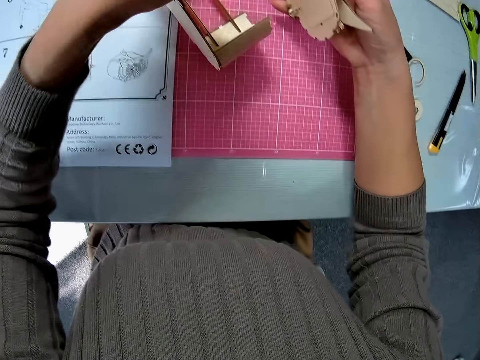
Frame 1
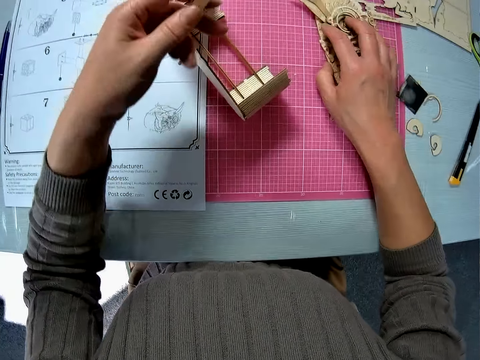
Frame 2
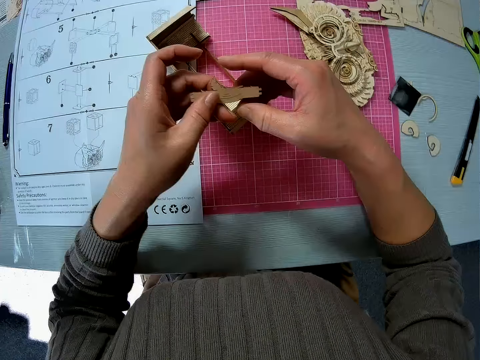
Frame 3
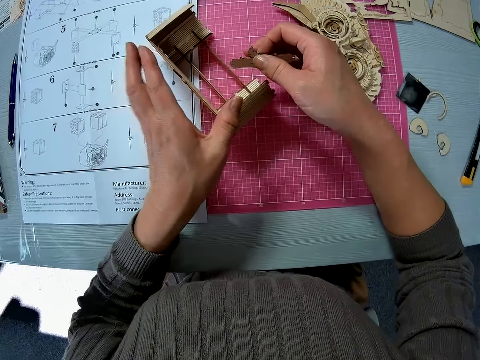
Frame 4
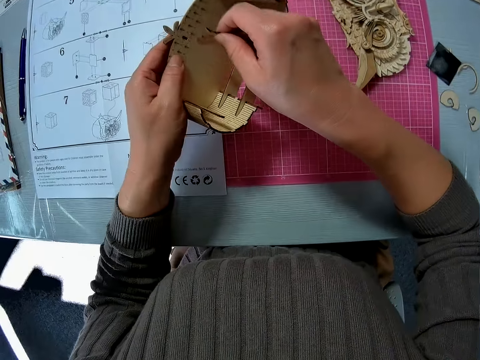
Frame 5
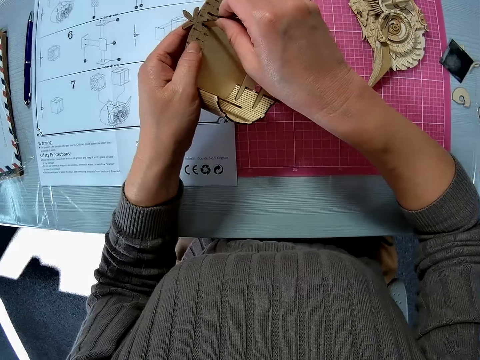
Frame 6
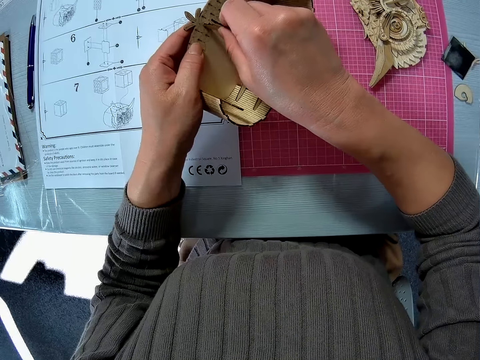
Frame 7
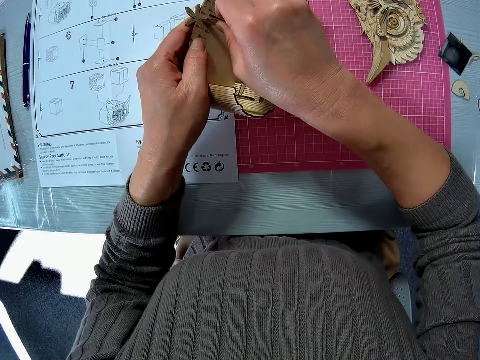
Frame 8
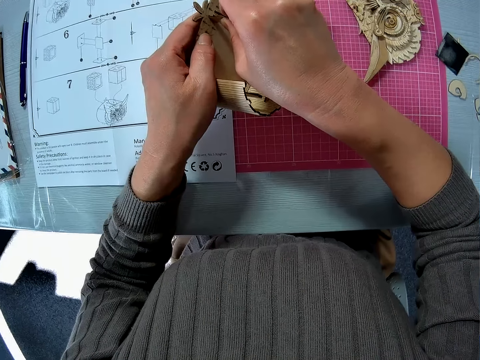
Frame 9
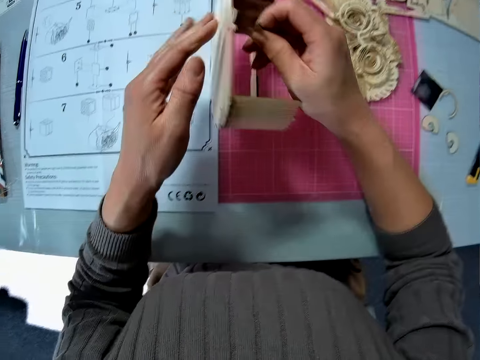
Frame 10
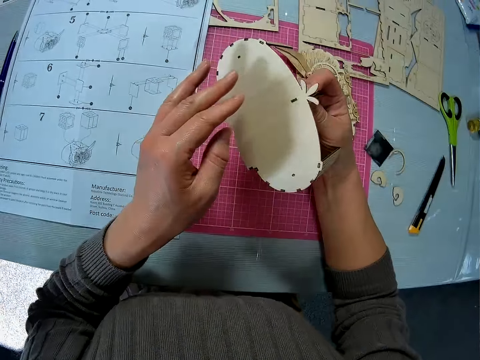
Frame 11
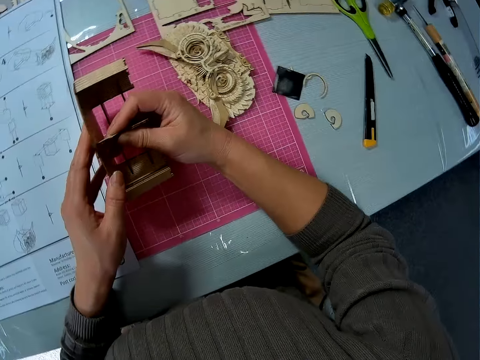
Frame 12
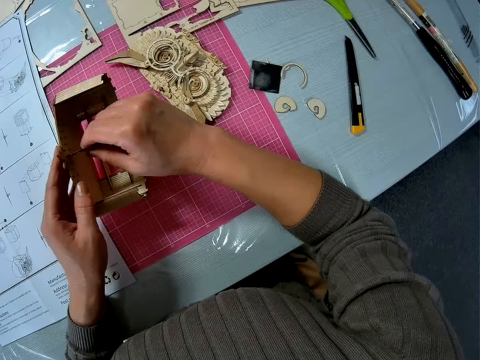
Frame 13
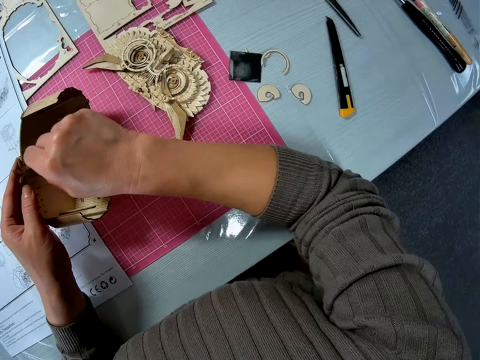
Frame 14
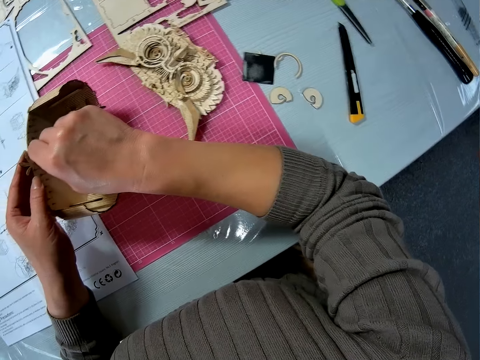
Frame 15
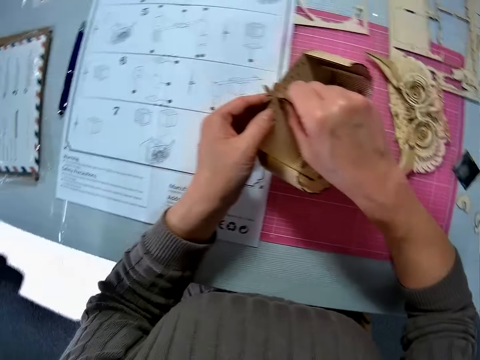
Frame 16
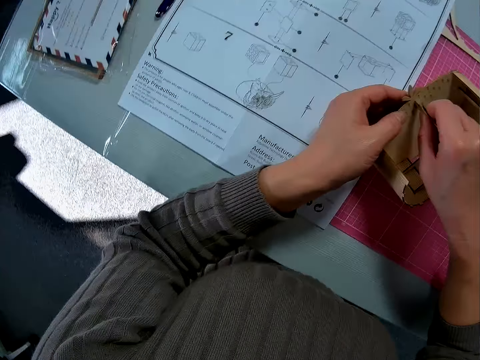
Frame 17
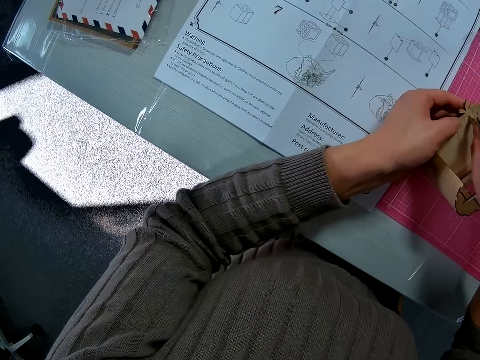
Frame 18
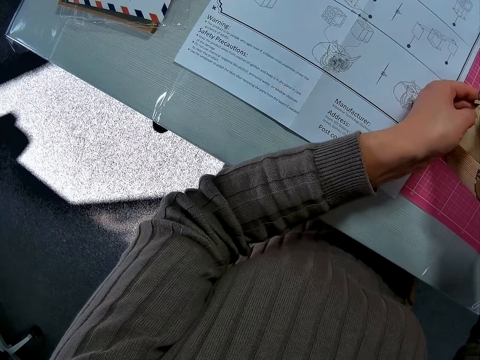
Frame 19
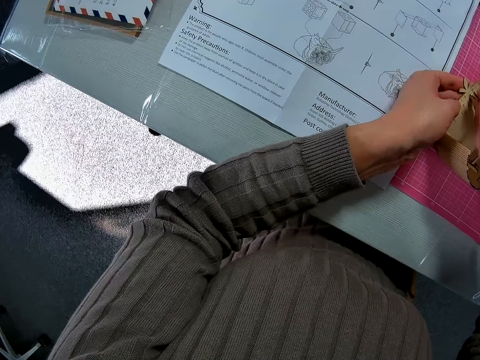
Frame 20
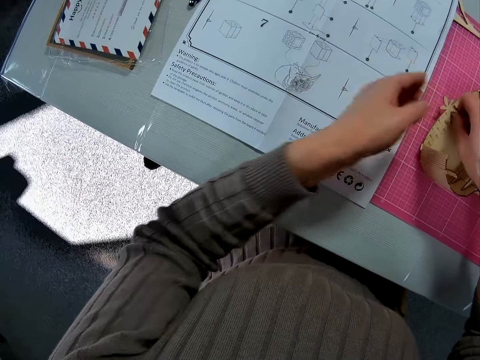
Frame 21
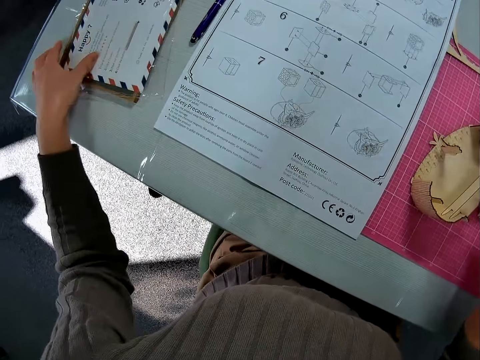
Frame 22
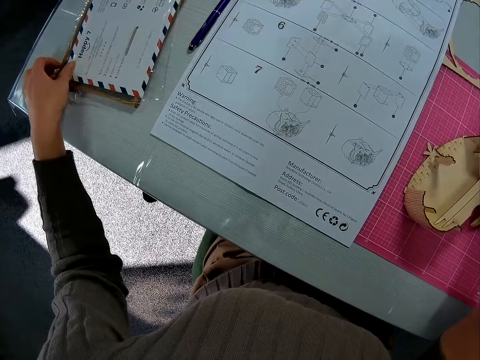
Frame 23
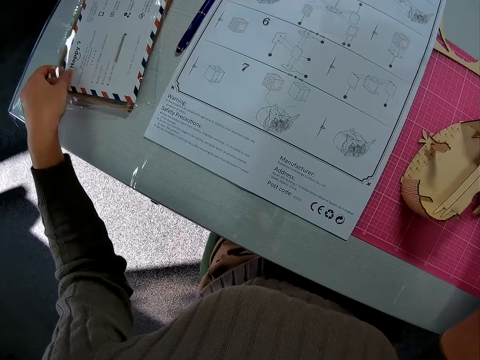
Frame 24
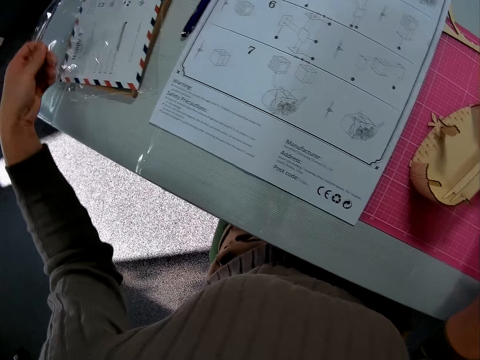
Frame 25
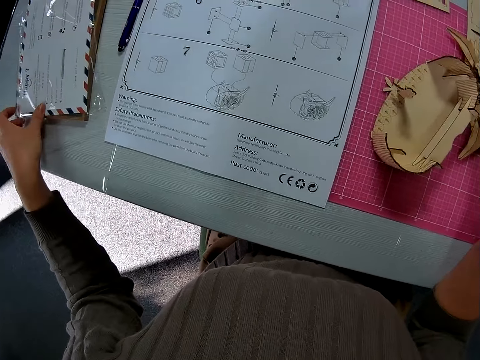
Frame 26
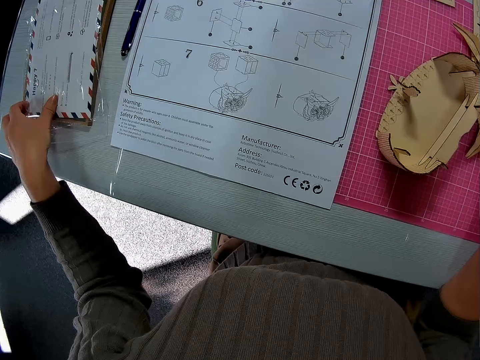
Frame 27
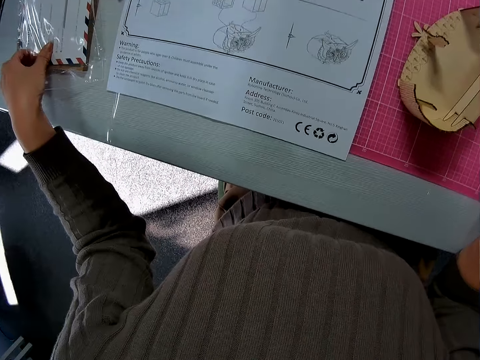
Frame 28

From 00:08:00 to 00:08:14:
The camera wearer puts the wooden craft on the cutting mat. They hold a piece of wooden craft. They pick up the wooden craft from the cutting mat. They fix the wooden piece back to the wooden part. They turn the wooden craft. They press the wooden crafts together. They remove the hand from the wooden craft. They hold the manual paper. They pick up a card from the table.

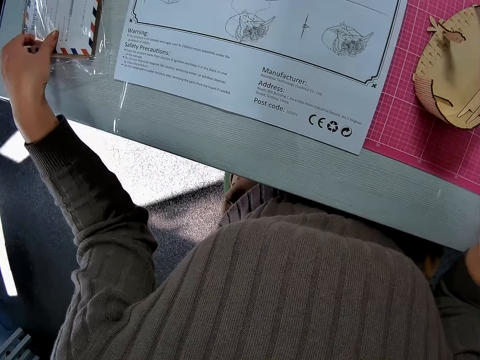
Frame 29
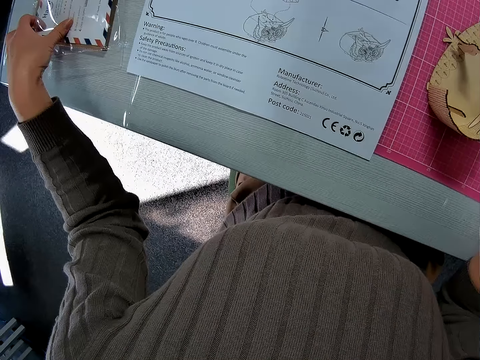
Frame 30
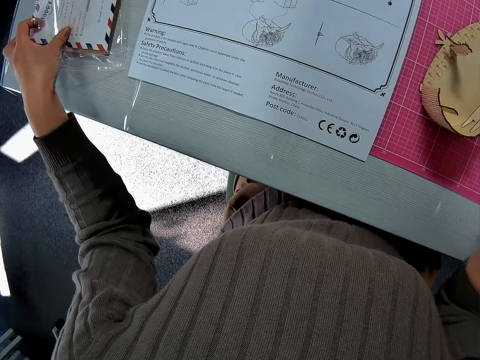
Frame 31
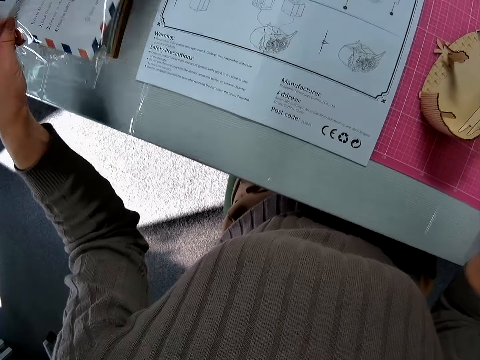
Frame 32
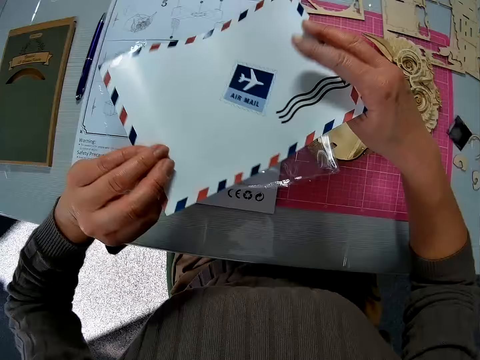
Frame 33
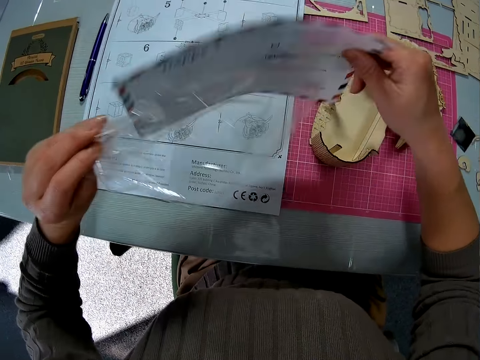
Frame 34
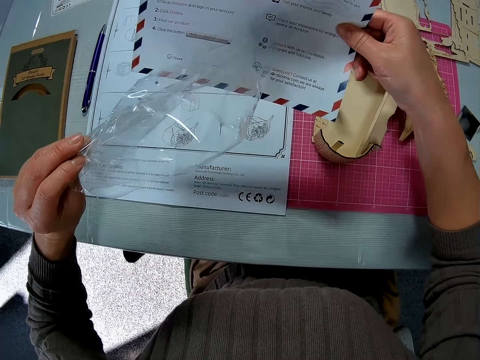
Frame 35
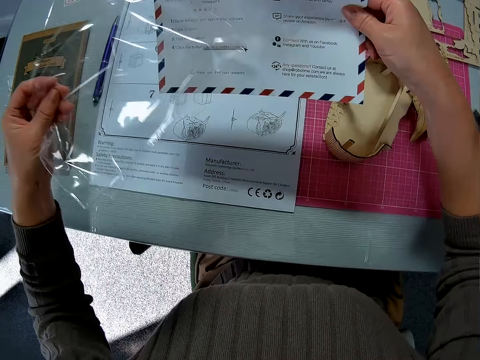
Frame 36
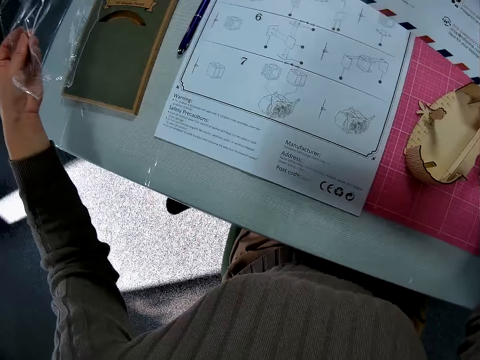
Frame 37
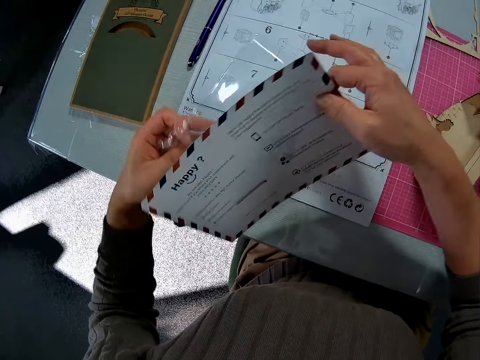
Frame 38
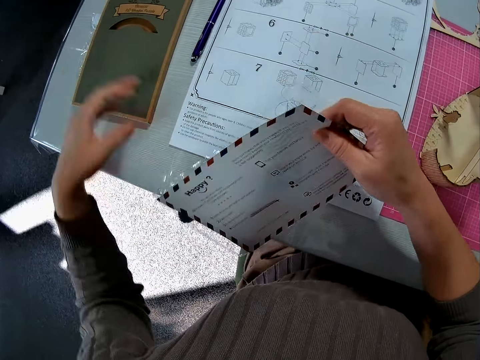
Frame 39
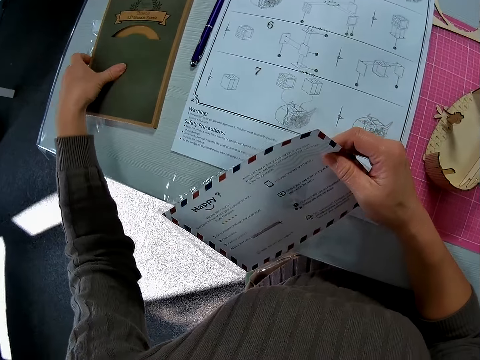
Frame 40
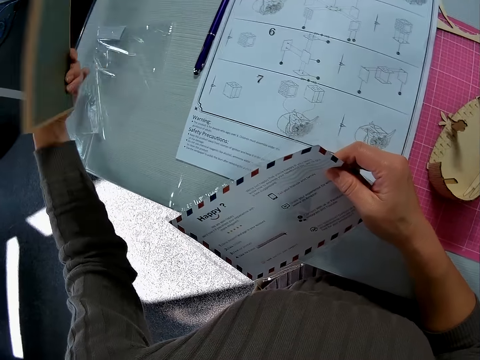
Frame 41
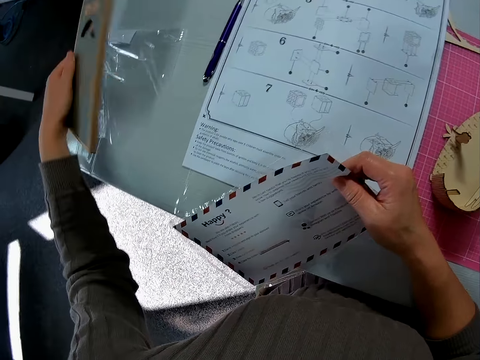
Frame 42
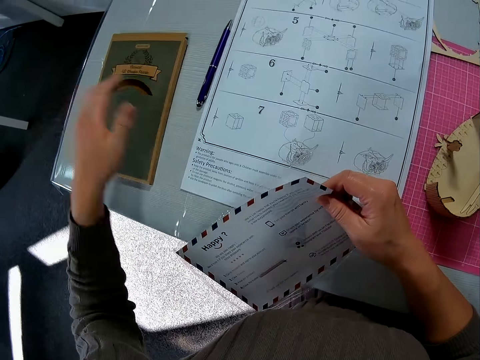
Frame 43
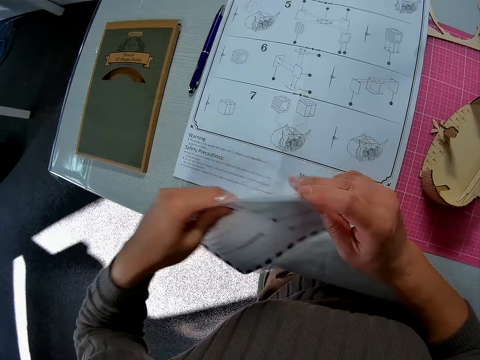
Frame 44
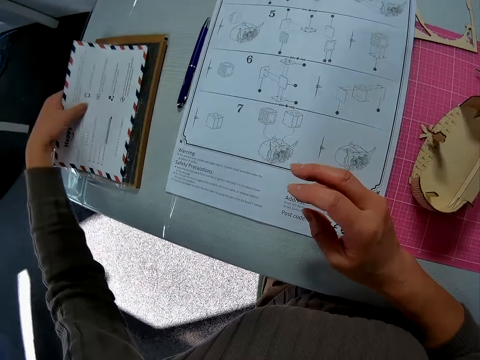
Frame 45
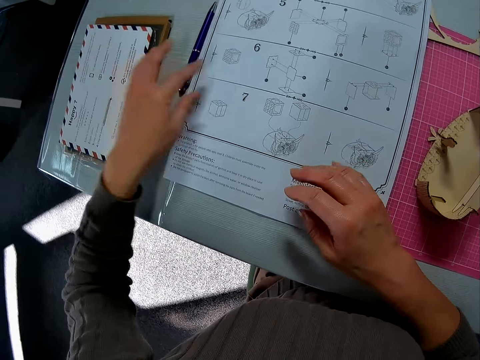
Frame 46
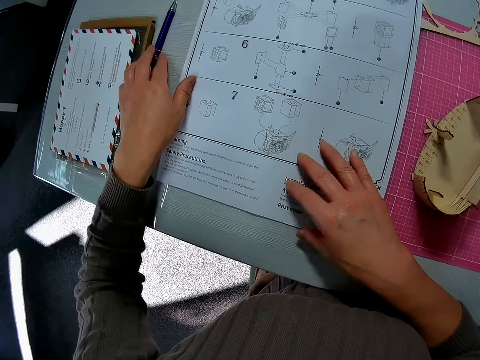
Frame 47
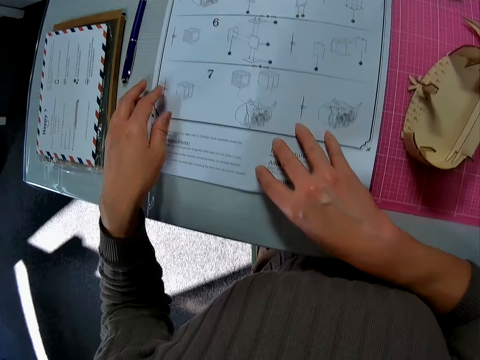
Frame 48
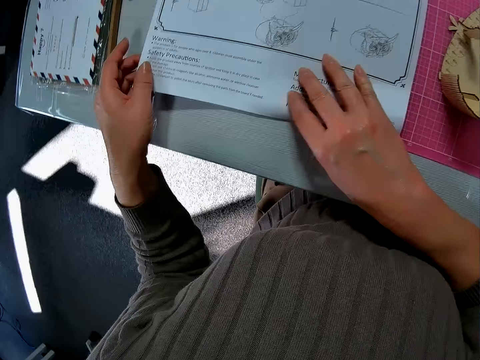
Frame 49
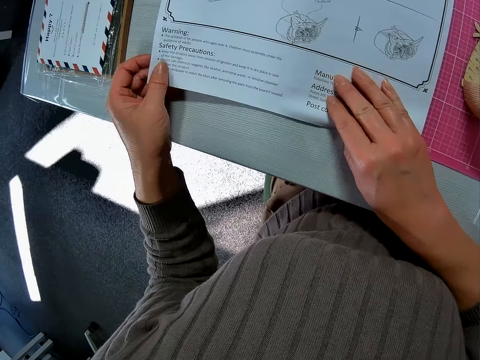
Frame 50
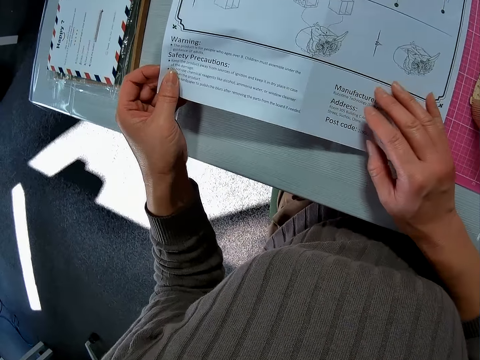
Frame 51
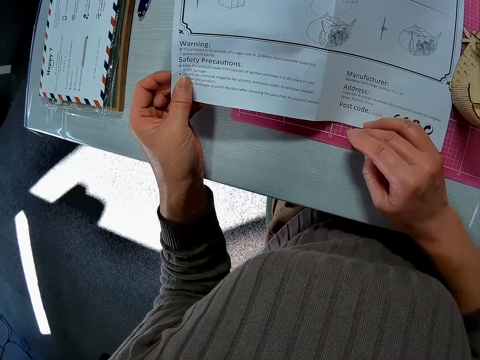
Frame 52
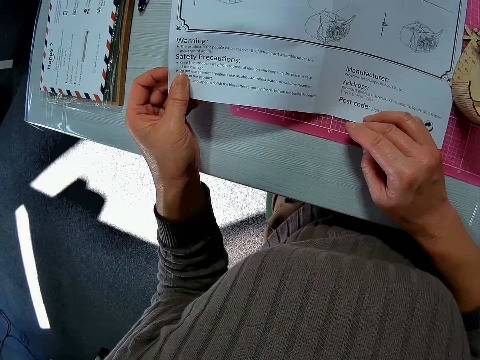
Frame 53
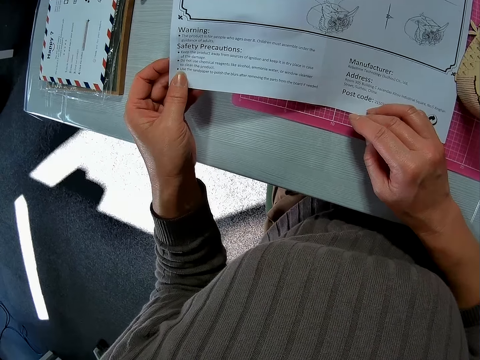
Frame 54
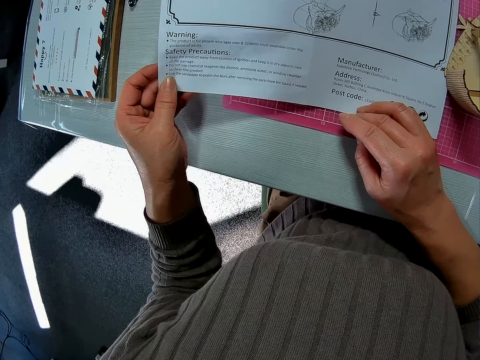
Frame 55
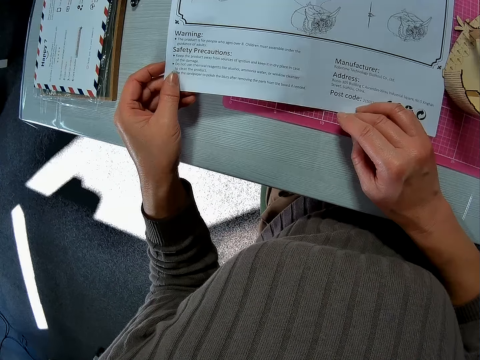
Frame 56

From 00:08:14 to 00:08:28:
The camera wearer picks up the manual paper. They turn the manual paper. They hold the manual paper and nylon paper. They pick up the book from the table. They put the book on the table. They put the nylon paper and manual paper on the book. They move the pen. They place the card back on the table. They hold the sheet of paper on the table. They stare at the manual paper.
